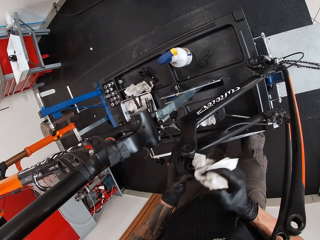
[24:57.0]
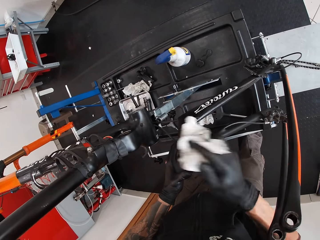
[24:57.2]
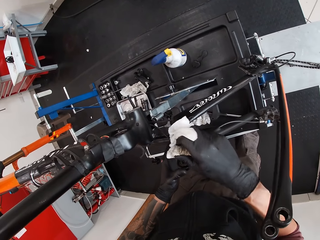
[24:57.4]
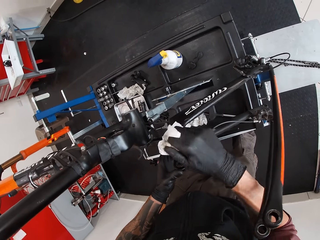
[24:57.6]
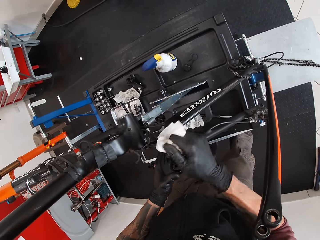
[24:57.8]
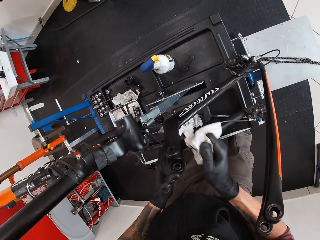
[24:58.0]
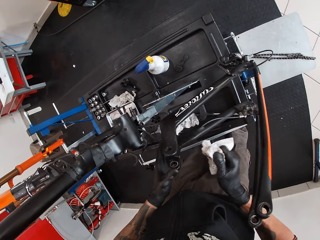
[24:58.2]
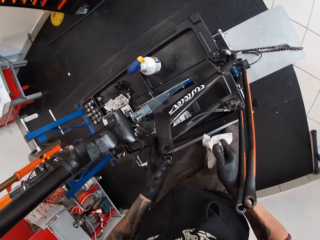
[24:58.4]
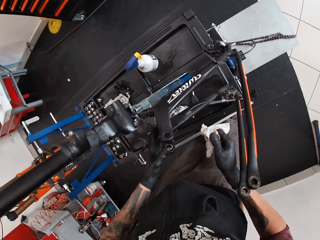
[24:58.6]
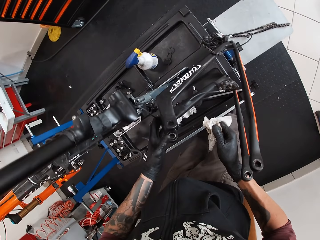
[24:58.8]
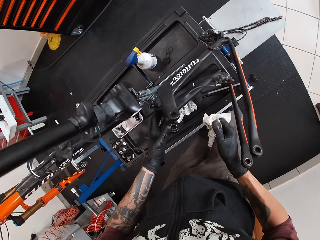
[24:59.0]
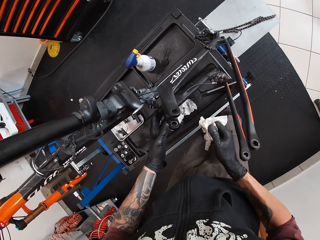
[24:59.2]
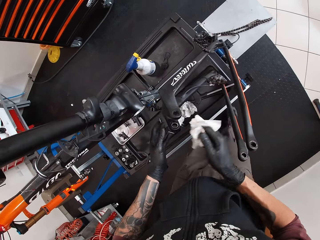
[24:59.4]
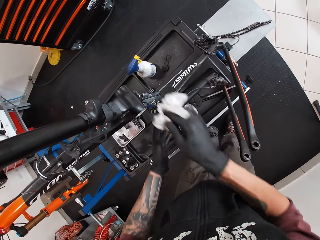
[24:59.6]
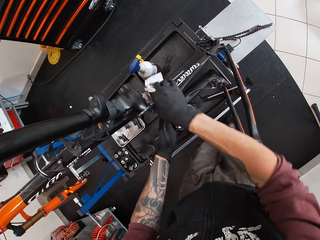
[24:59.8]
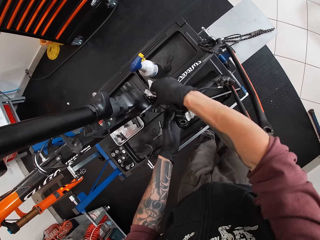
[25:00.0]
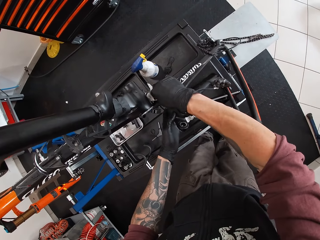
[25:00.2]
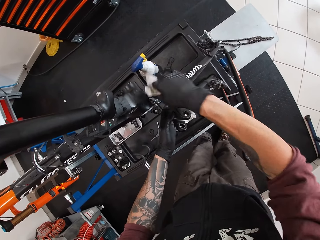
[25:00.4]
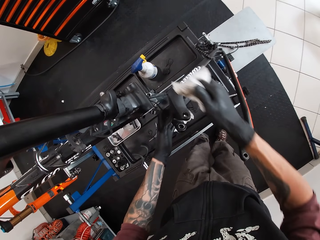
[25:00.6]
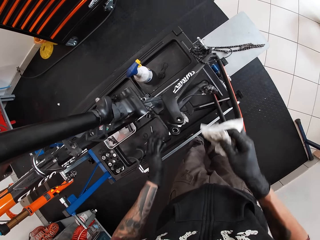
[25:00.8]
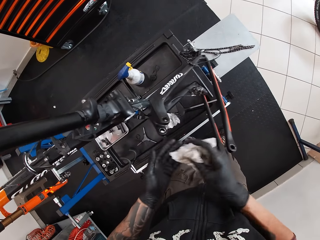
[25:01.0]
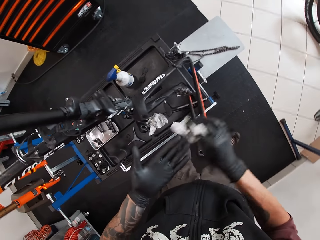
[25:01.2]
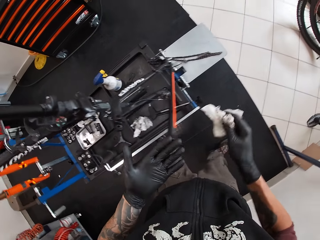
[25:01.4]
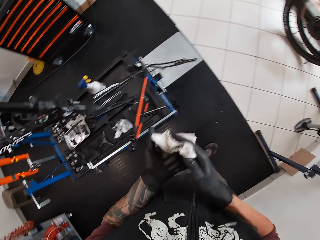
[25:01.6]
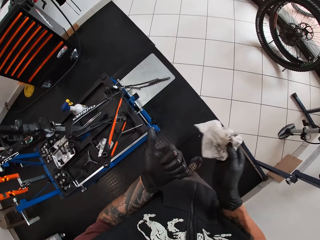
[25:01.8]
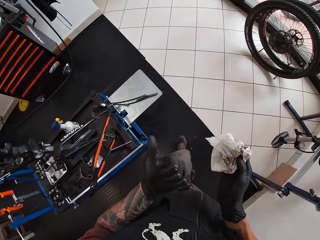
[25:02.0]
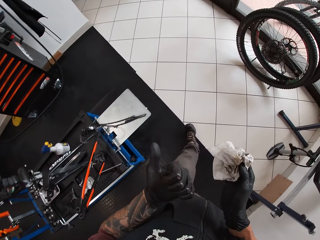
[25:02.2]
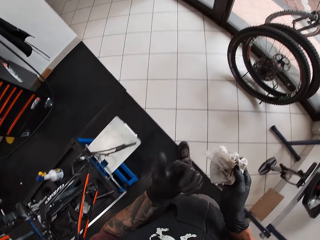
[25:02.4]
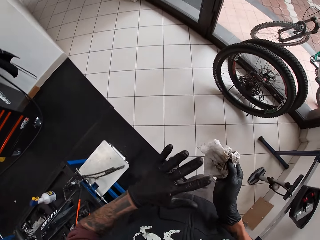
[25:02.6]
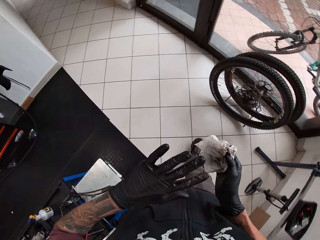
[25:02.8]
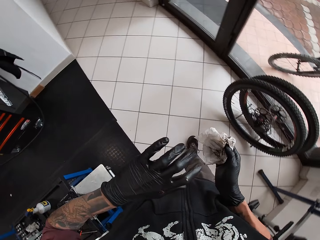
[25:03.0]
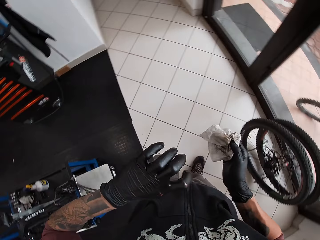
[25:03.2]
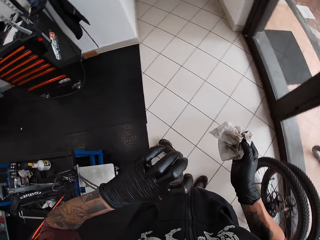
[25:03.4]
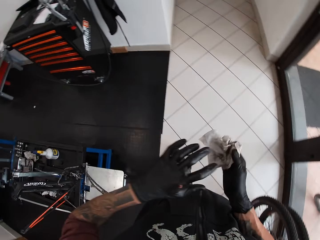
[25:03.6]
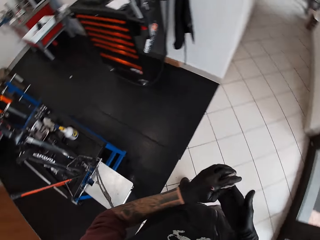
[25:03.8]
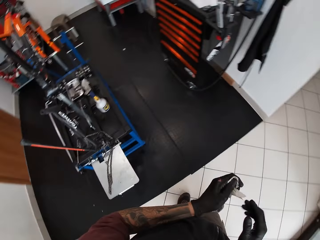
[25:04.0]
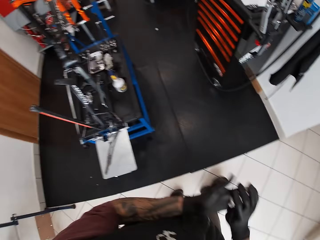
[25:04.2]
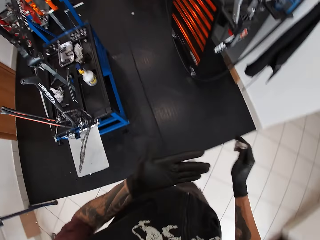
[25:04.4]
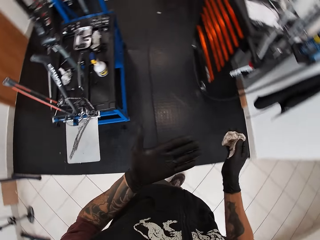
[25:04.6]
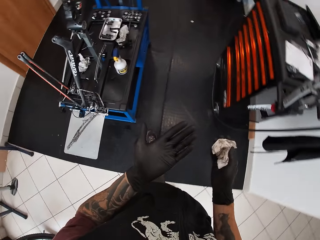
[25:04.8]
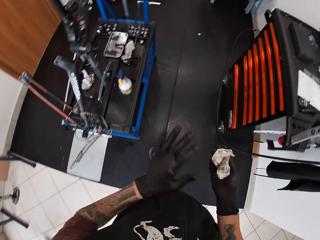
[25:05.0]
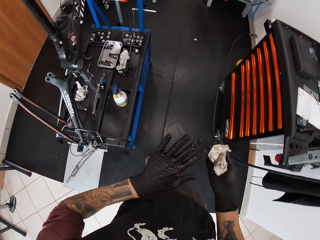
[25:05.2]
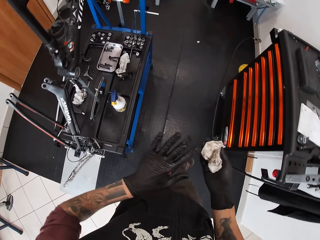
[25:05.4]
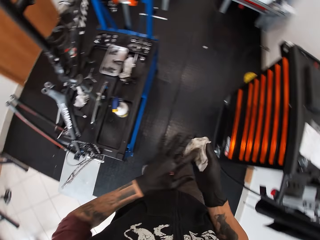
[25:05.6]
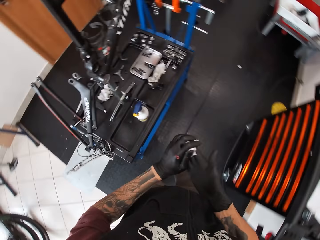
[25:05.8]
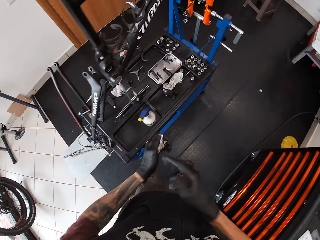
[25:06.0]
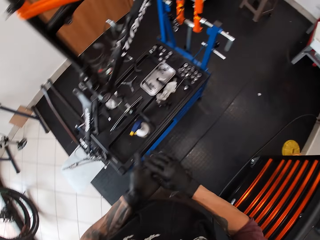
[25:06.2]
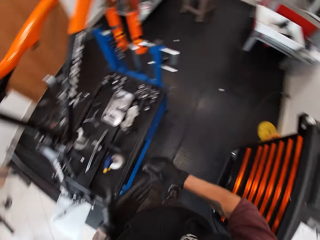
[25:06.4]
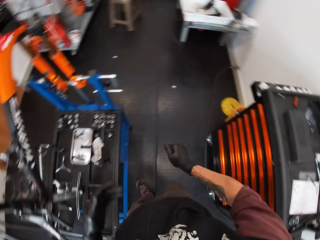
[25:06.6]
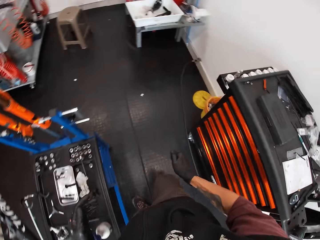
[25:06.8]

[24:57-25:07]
The camera wearer wipes a gear holder with a piece of tissue paper. He looks around a garage. He wipes the gear holder with the piece of tissue paper. He cleans his left hand with the lubricated tissue in his right hand. He walks around the garage.

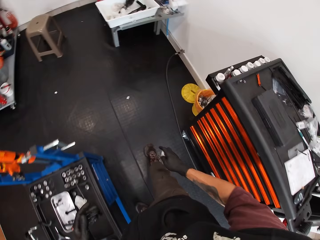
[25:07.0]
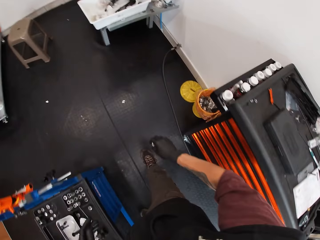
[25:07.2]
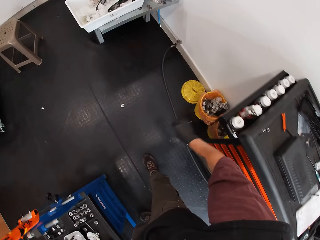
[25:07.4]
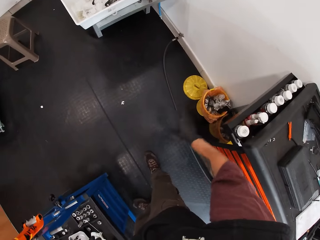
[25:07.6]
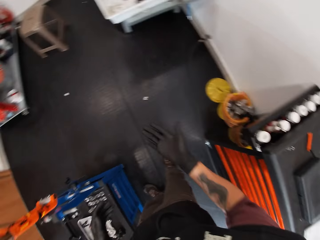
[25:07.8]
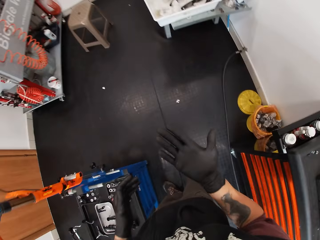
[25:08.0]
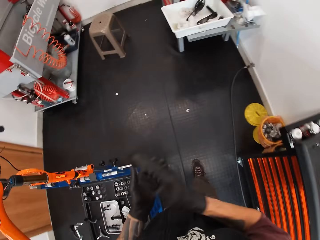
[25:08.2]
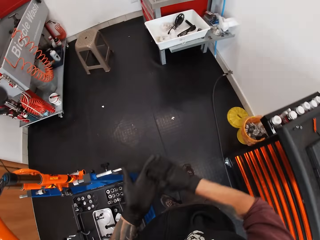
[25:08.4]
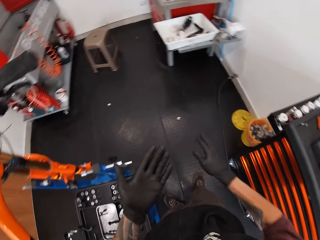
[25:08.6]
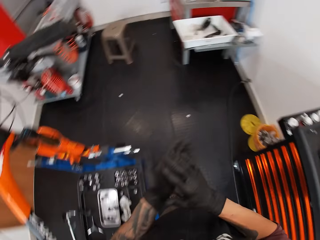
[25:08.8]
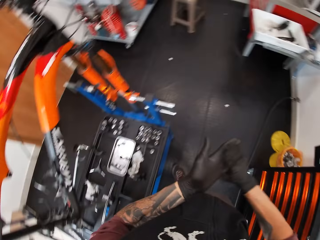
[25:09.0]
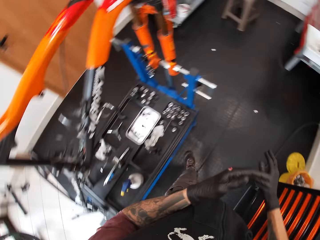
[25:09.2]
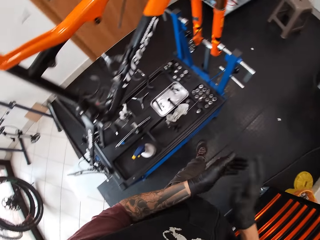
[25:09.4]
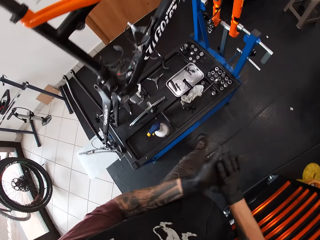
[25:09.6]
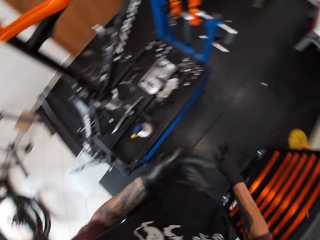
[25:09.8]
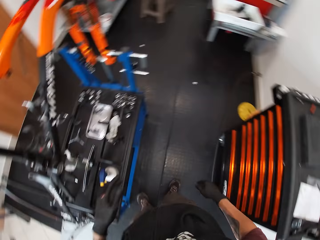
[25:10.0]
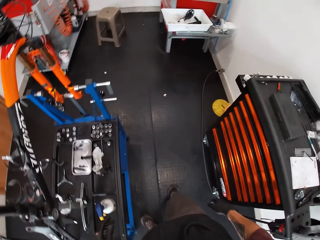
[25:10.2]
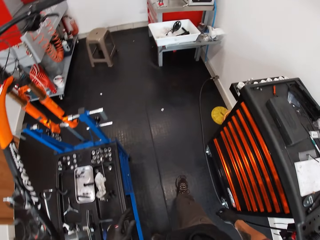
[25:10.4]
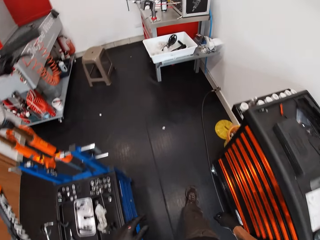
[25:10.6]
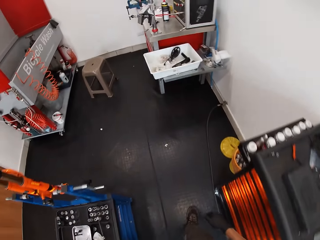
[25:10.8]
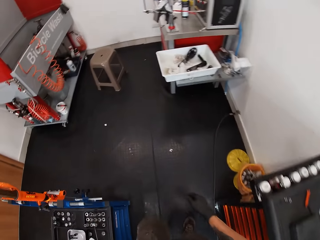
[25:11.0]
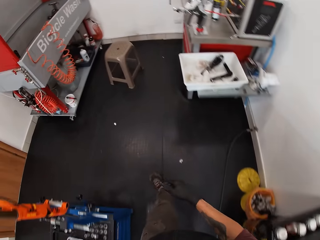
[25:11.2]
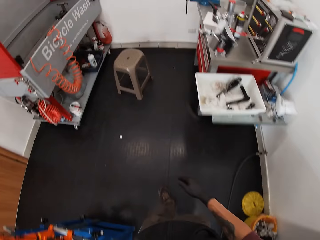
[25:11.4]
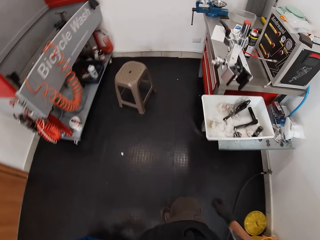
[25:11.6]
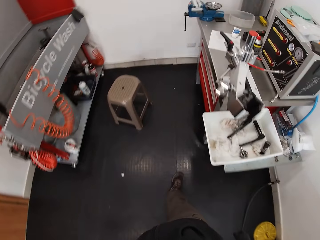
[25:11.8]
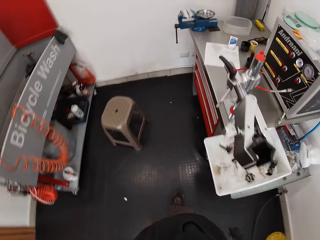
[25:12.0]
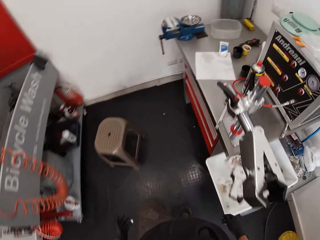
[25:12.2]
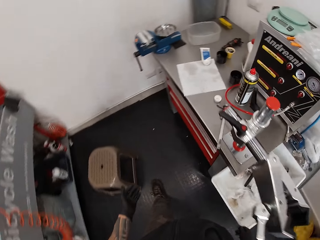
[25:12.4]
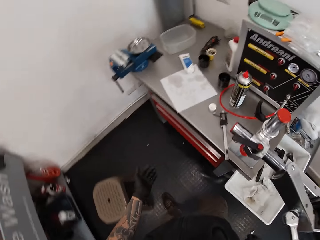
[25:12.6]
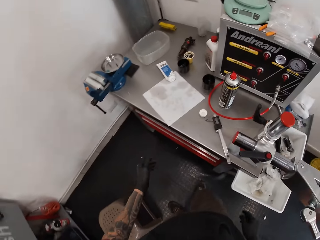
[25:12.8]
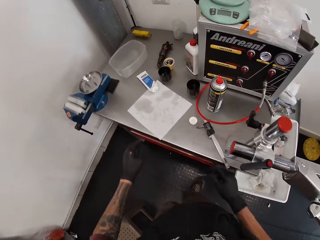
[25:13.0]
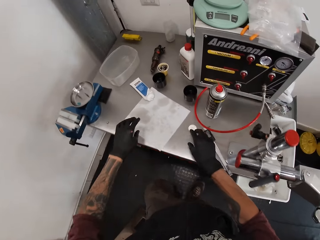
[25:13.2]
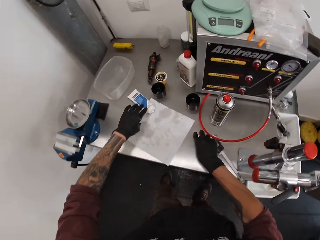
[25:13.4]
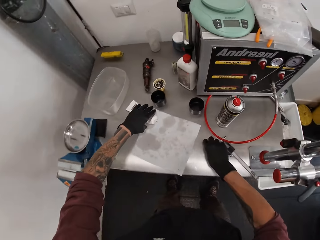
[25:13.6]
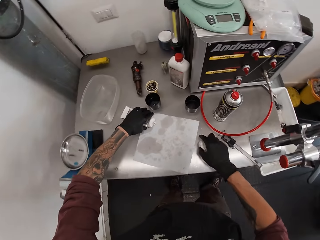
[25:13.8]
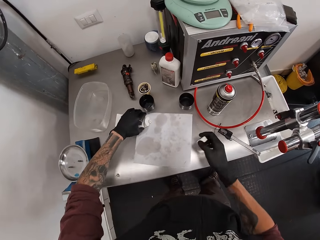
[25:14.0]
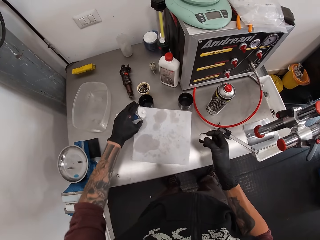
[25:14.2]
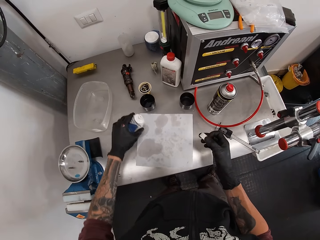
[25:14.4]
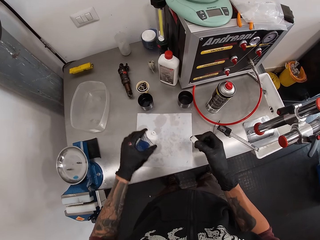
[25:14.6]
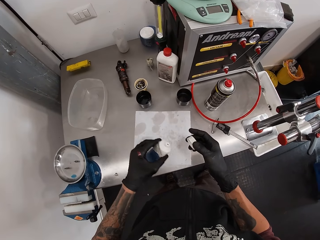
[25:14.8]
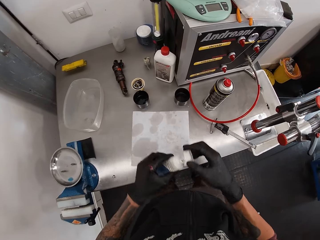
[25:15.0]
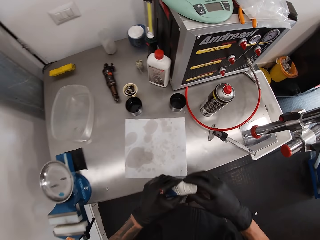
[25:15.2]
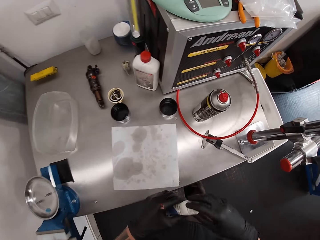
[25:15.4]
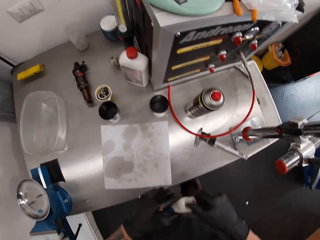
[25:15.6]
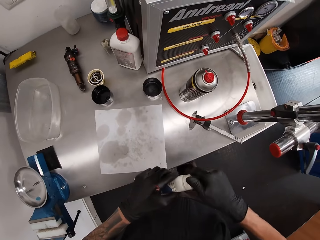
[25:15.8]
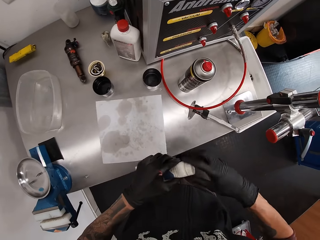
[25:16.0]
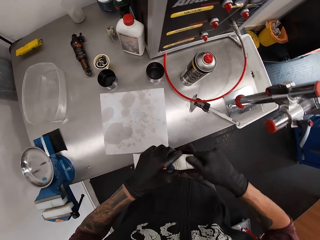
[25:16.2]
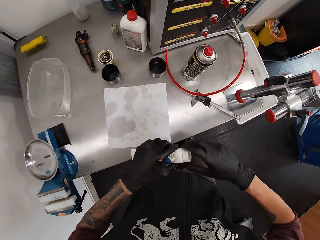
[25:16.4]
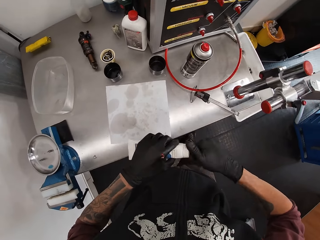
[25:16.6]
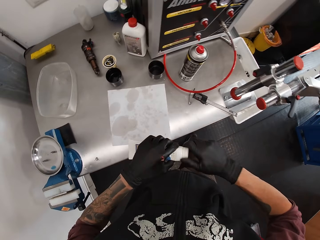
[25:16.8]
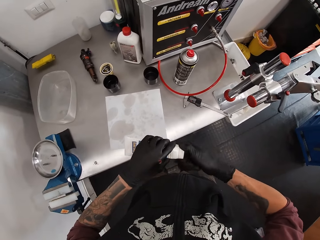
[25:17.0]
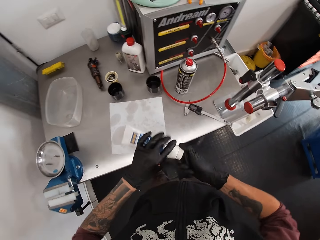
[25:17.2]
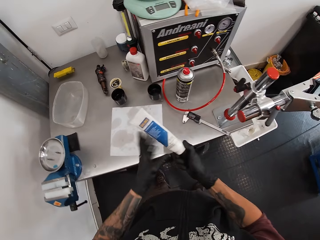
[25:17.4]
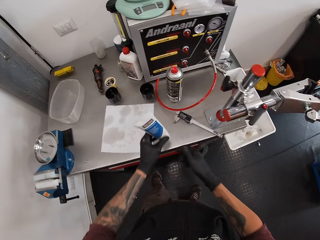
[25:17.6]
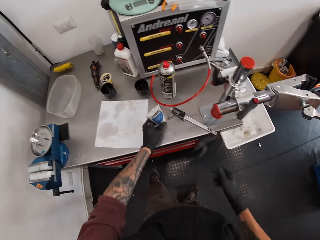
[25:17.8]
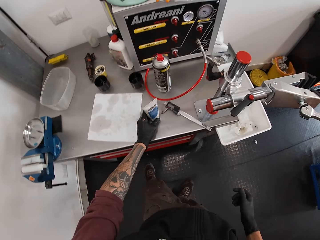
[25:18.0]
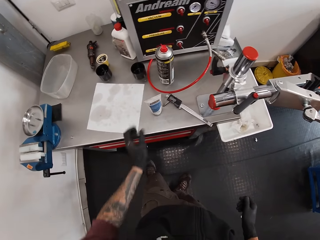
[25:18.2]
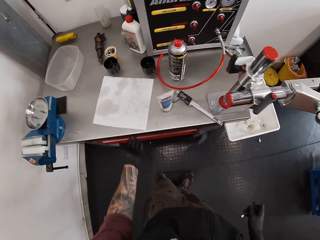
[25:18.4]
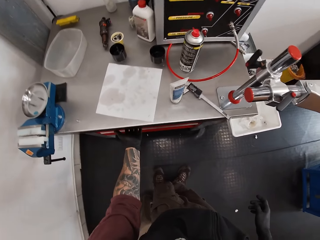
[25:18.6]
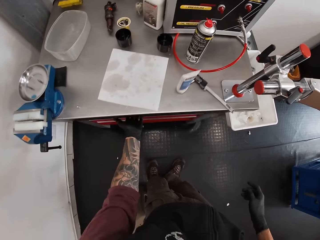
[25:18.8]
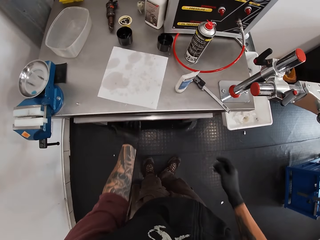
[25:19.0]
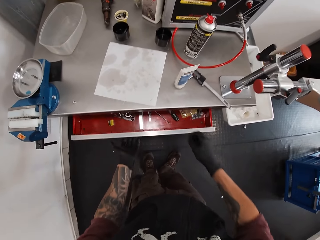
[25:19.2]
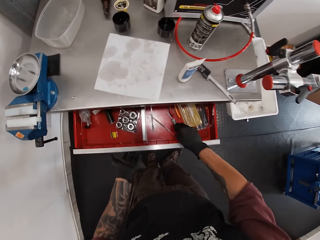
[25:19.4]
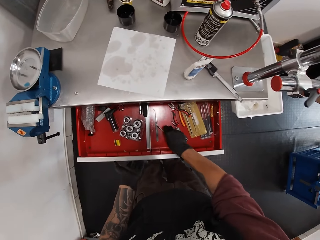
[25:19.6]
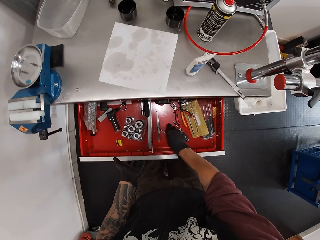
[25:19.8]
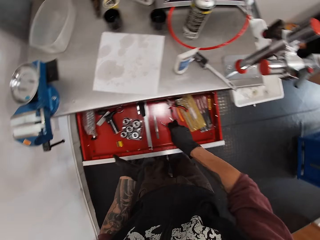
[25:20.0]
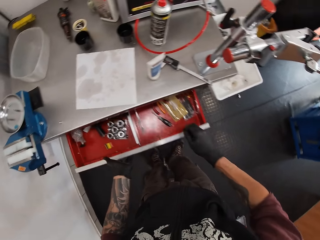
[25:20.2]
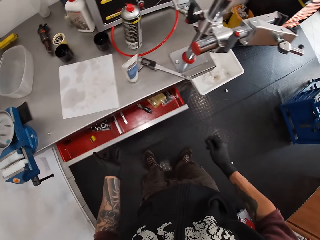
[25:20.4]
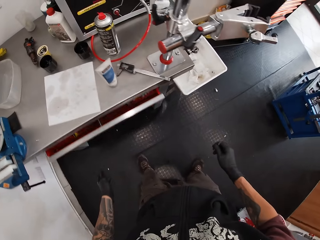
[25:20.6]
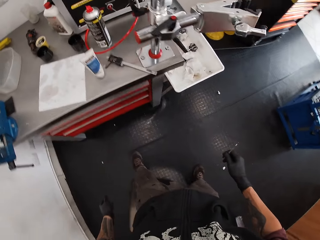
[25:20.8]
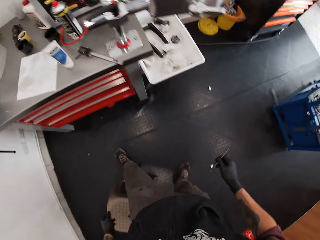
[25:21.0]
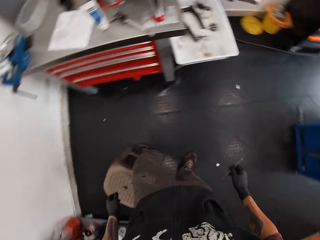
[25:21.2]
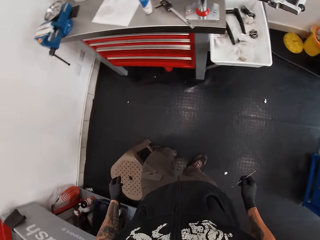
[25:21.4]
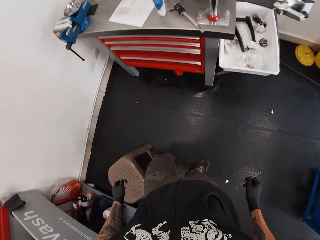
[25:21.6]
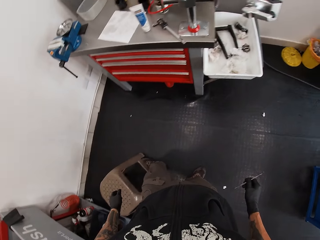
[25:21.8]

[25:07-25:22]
The camera wearer disposes of the lubricated tissue in a dustbin with his right hand. He dusts his hands together. He looks around a garage and walks around the garage. He picks up another lubricant and a lid from a table with his left hand. He closes the cap of the lubricant with his right hand. He drops the lubricant on the table with his left hand. He opens a drawer with his left hand. He picks up a screwdriver with his right hand from the drawer. He closes the drawer with his left hand. He looks around the garage.
